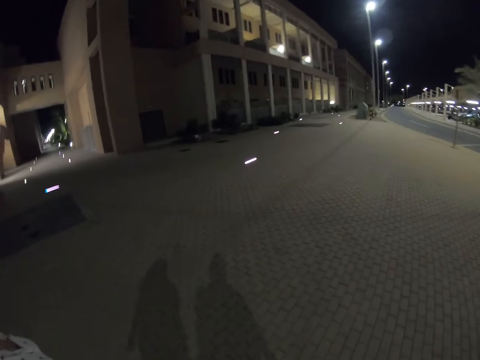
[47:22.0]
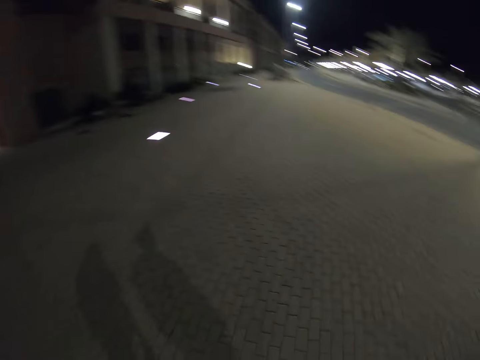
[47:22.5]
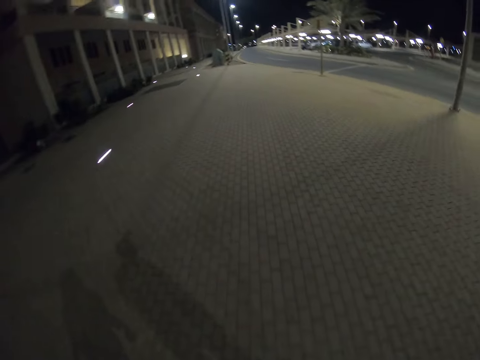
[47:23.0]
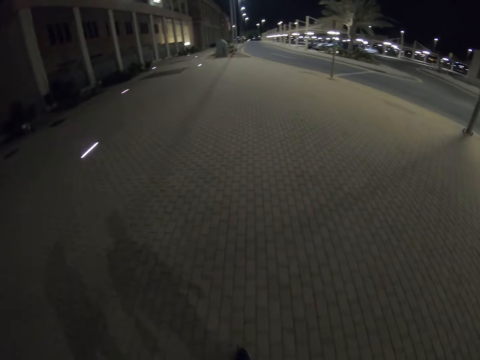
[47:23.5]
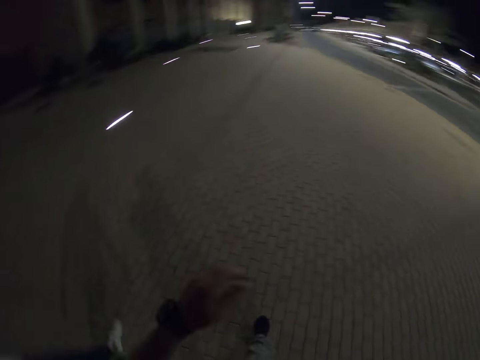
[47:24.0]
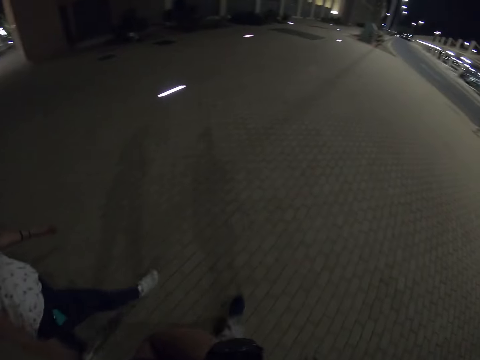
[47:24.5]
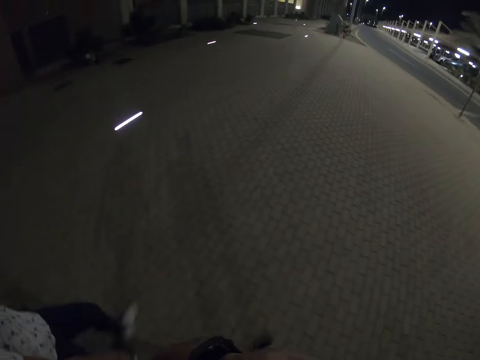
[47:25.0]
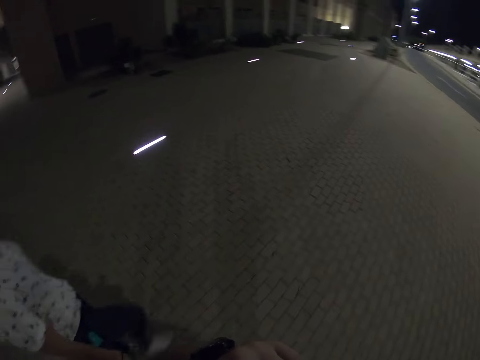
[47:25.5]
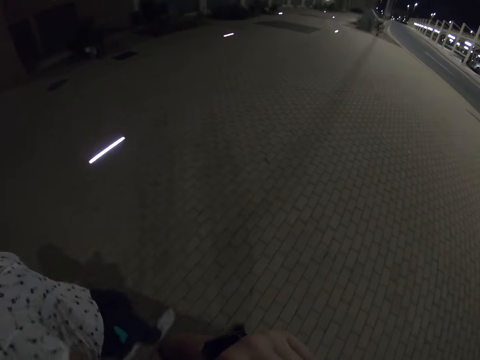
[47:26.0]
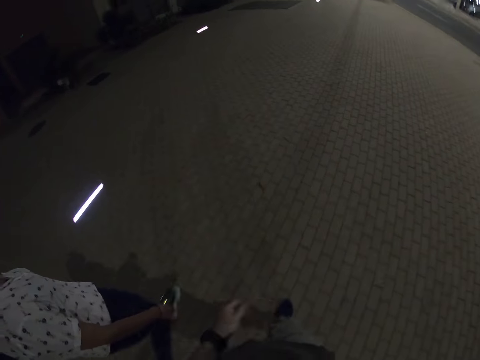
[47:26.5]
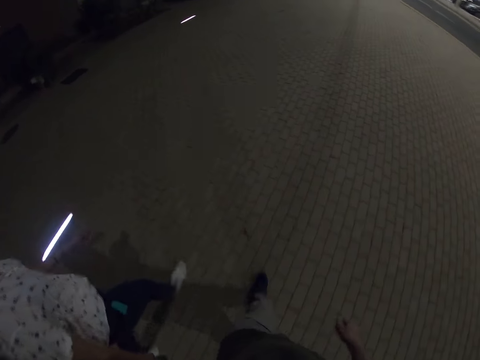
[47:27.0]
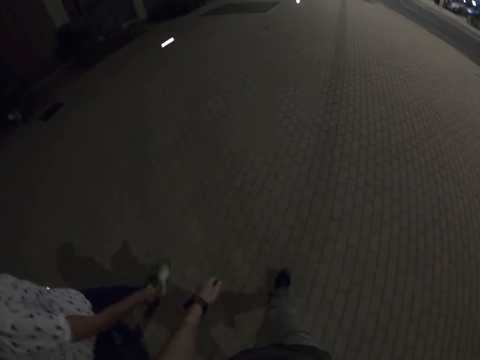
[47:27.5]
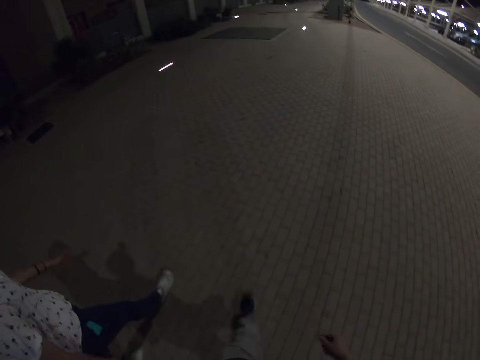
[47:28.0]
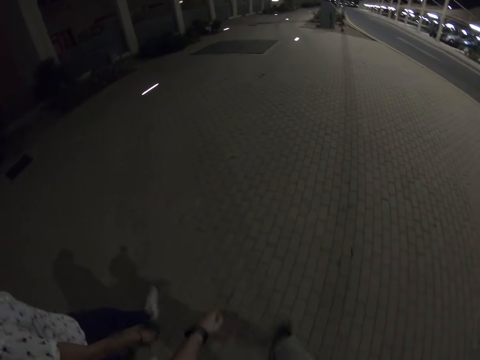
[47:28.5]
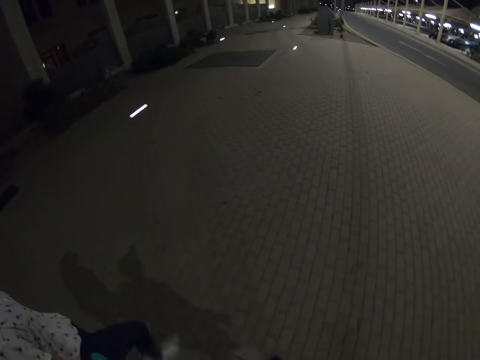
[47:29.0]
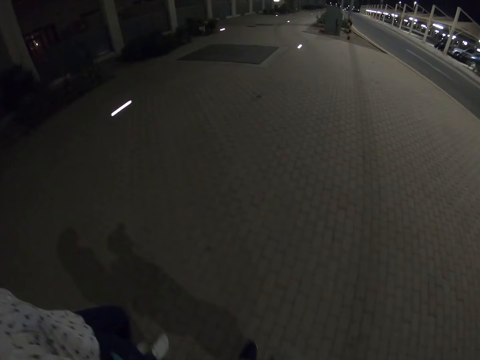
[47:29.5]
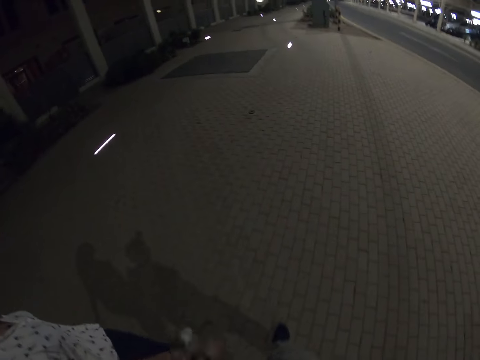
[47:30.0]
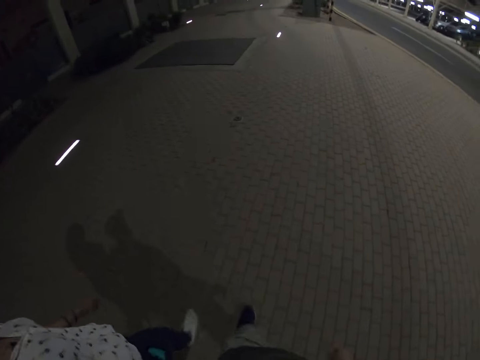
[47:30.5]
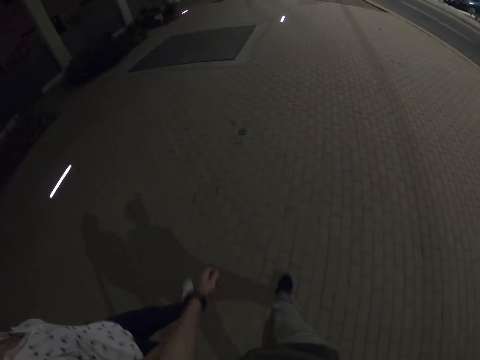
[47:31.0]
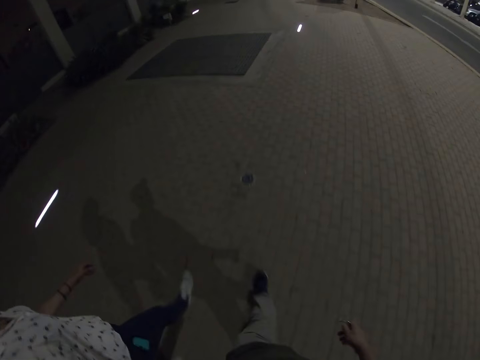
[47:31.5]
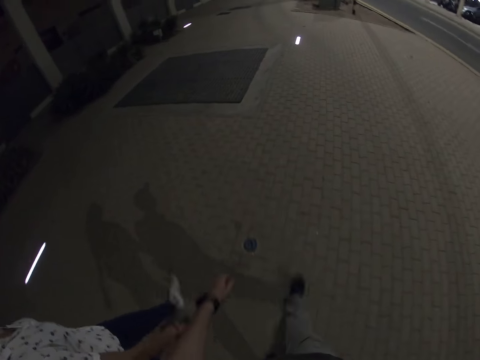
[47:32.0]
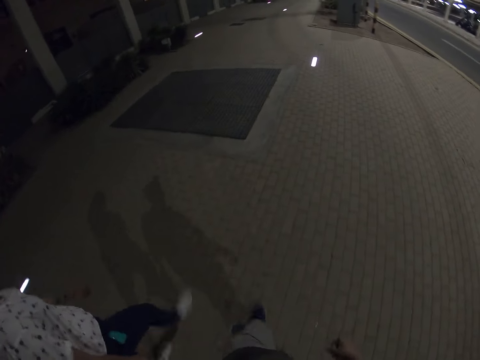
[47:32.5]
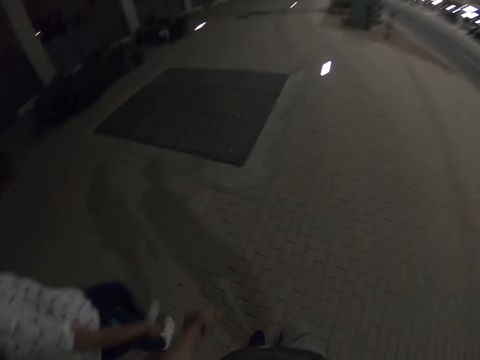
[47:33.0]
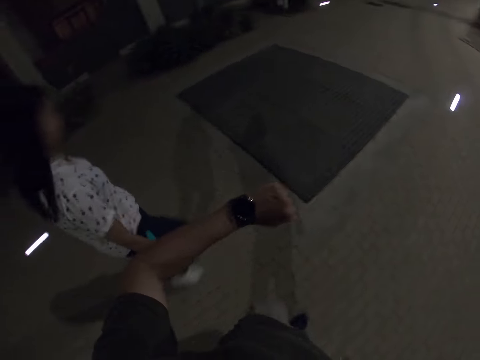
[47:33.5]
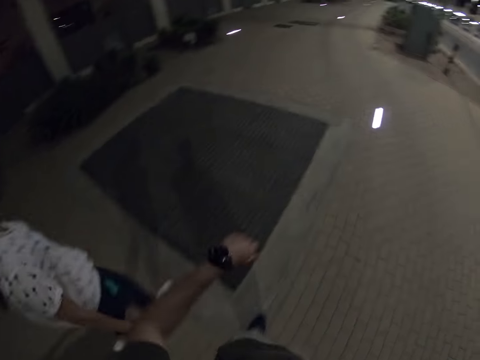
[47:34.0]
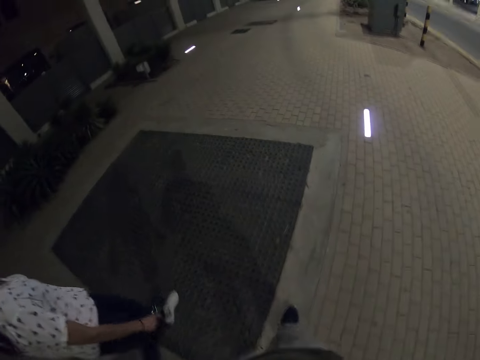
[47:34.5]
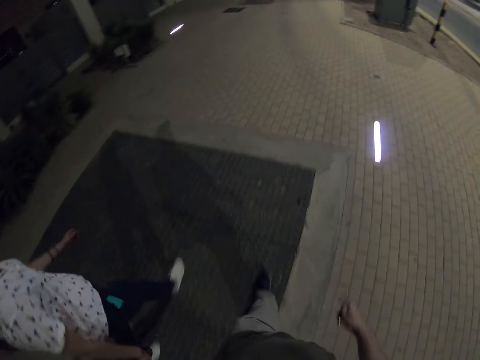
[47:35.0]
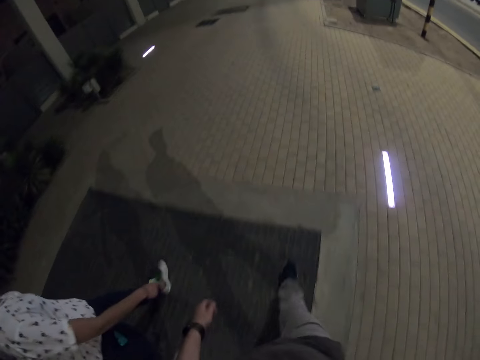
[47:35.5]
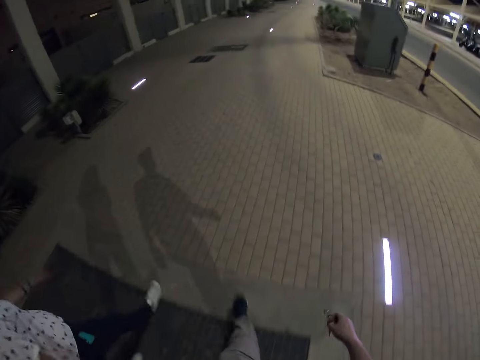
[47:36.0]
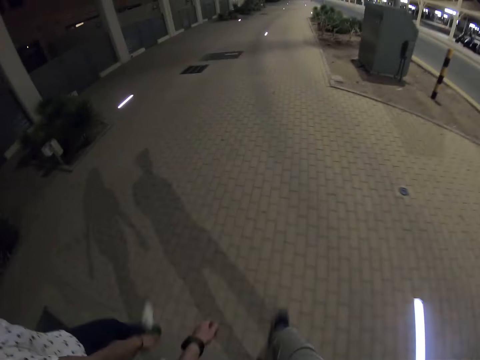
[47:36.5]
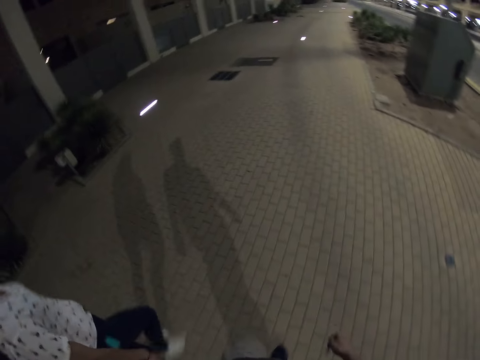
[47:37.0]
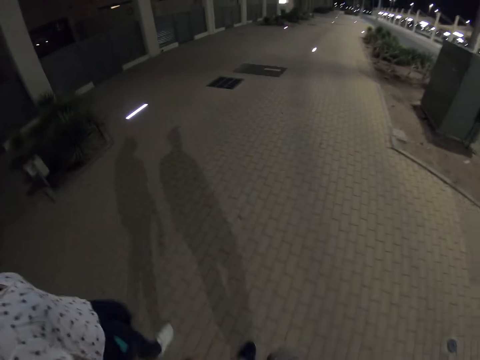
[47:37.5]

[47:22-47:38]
The camera wearer touches the face. They look at the watch.

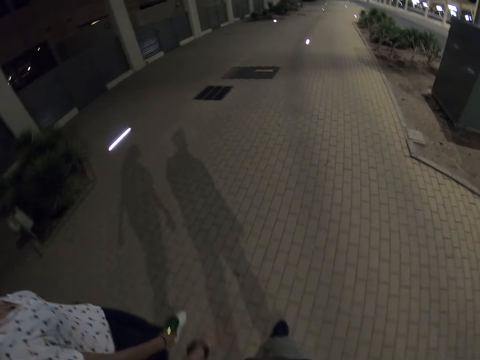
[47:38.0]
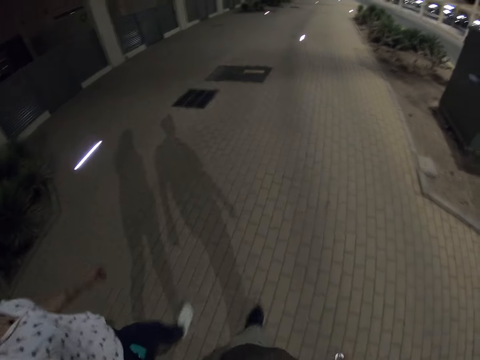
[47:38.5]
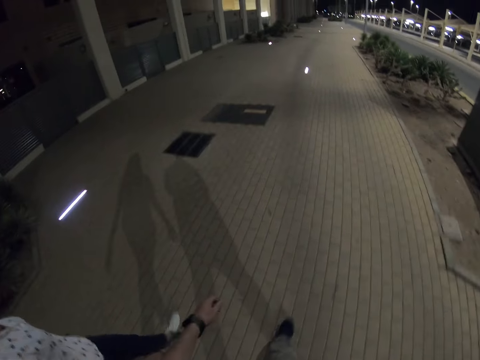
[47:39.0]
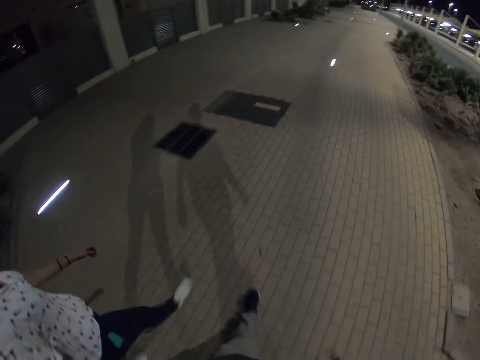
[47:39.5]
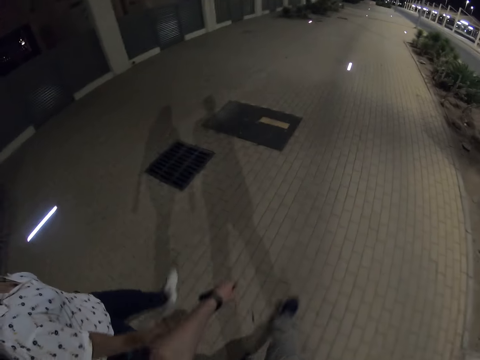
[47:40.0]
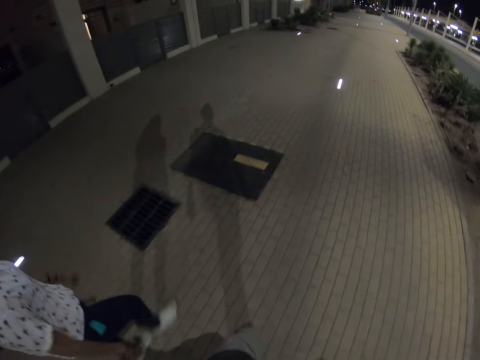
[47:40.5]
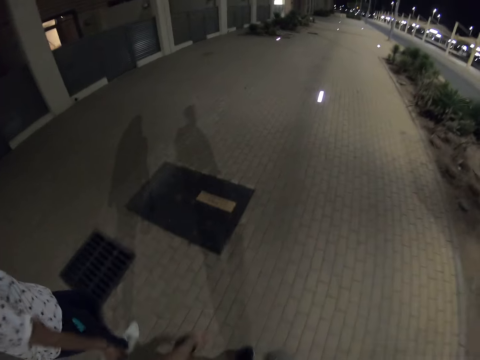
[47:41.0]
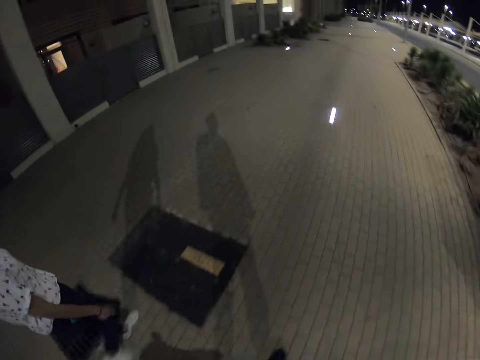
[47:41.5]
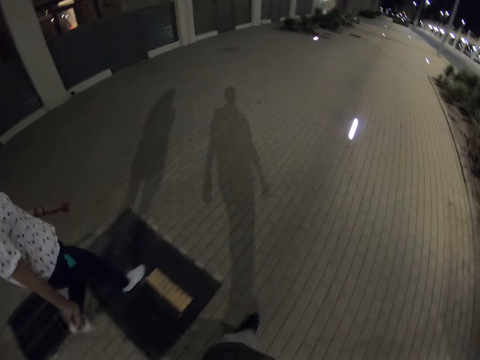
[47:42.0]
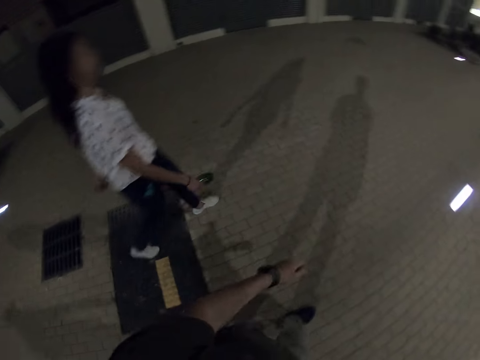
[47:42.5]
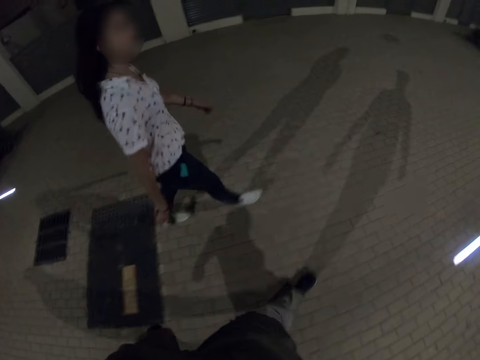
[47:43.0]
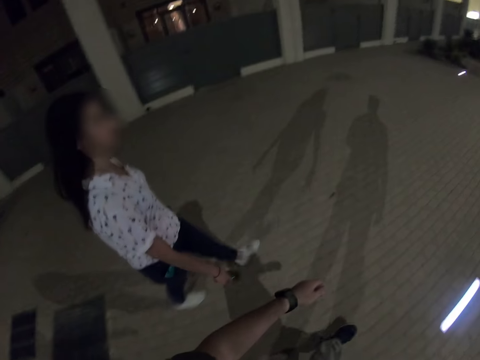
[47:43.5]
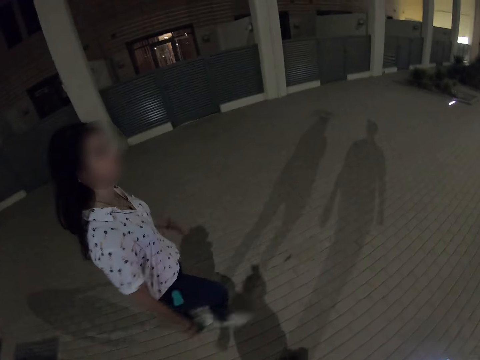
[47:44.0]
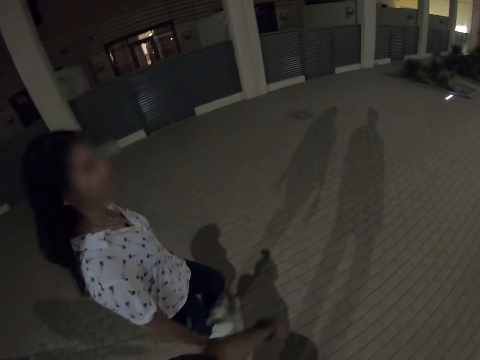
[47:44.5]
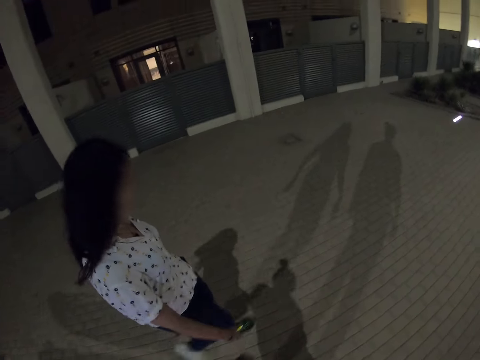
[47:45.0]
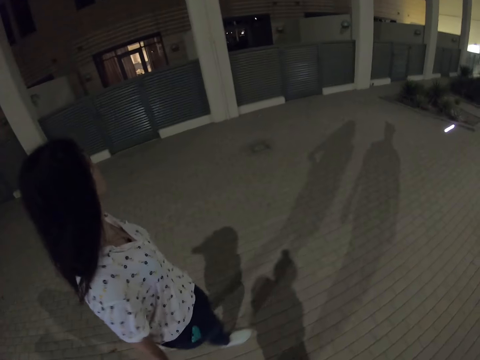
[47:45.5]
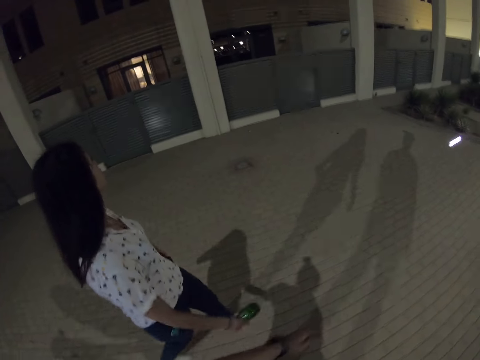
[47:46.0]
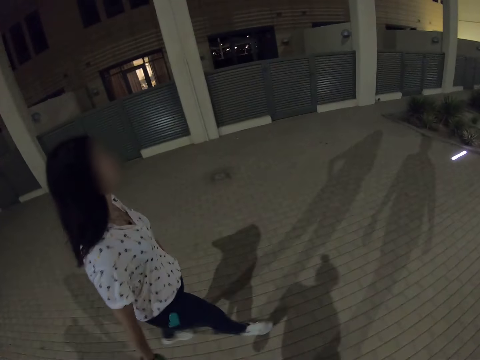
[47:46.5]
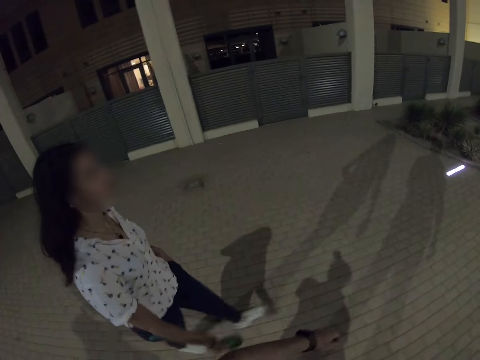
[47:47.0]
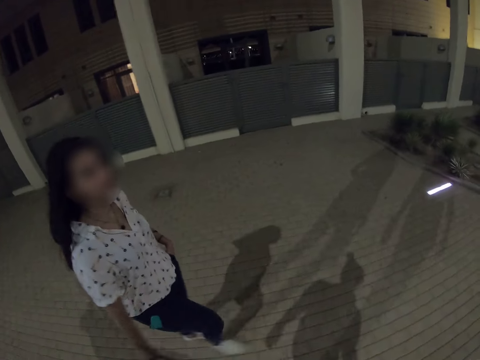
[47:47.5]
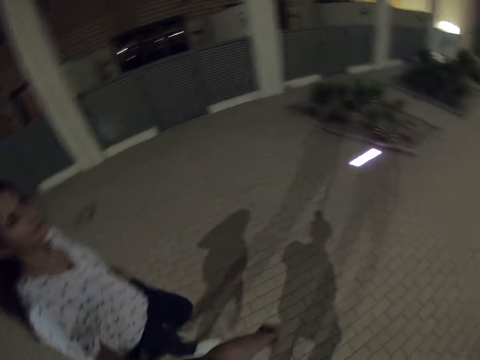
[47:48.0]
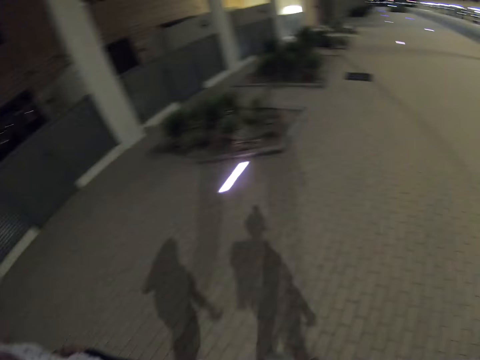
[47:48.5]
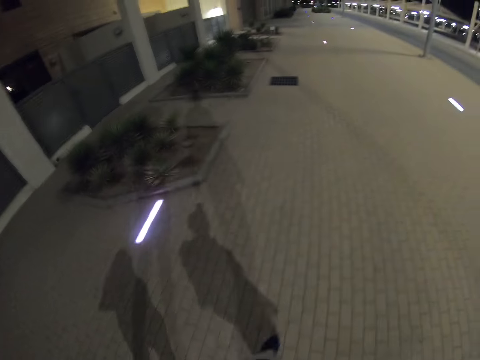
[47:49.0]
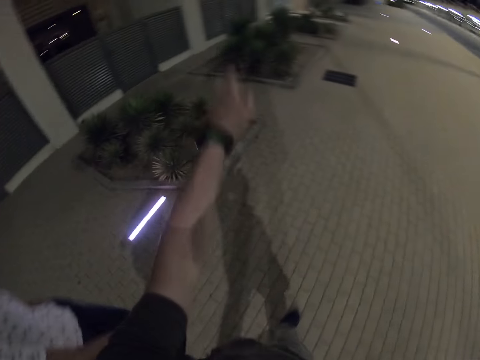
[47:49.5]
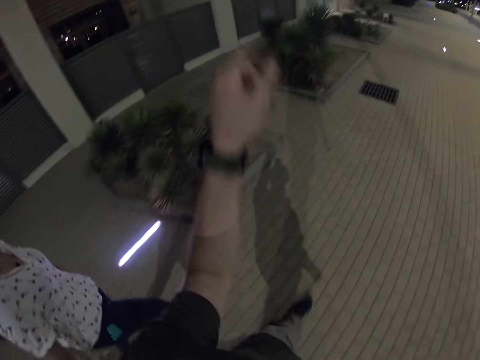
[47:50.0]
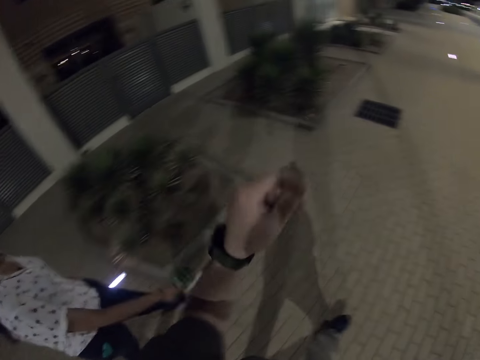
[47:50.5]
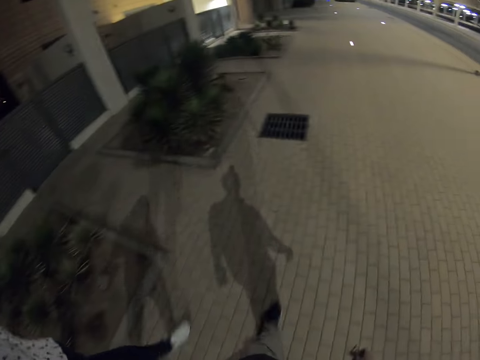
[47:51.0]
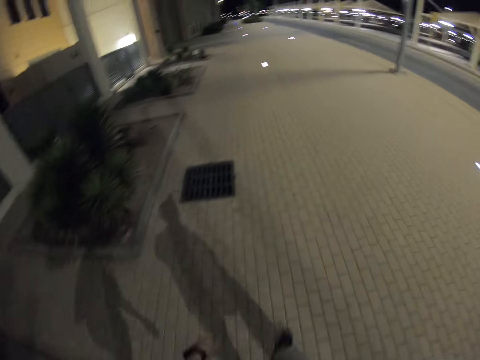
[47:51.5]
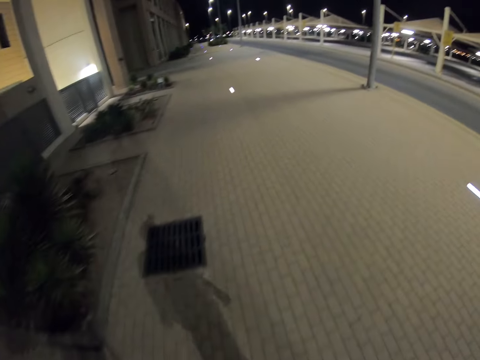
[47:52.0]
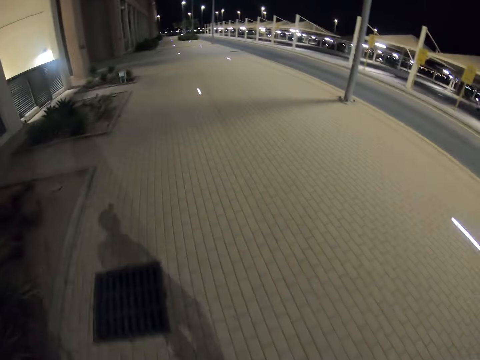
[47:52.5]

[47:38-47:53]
The camera wearer gestures.
